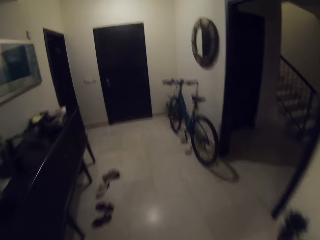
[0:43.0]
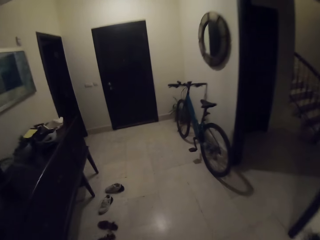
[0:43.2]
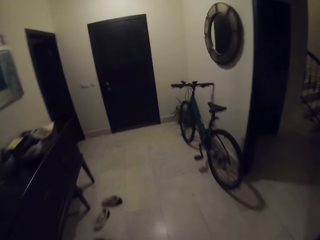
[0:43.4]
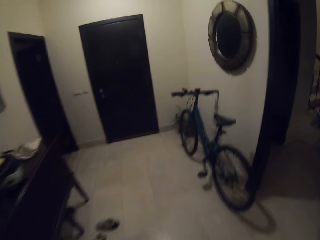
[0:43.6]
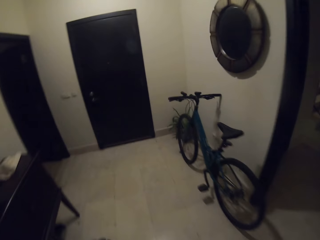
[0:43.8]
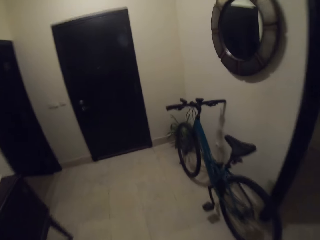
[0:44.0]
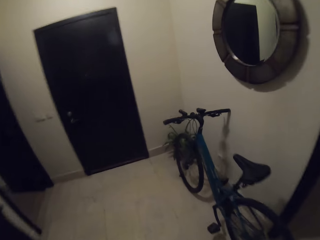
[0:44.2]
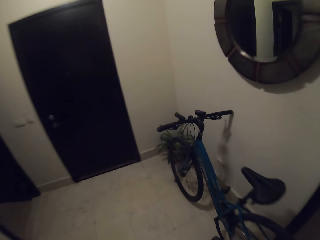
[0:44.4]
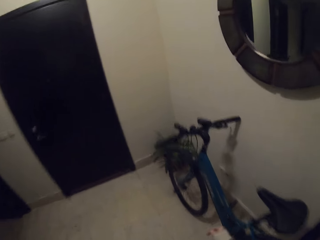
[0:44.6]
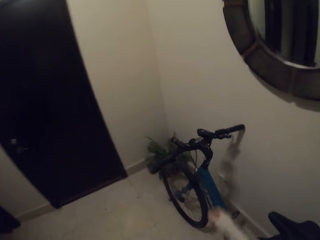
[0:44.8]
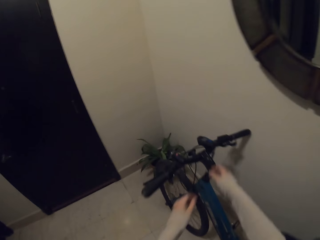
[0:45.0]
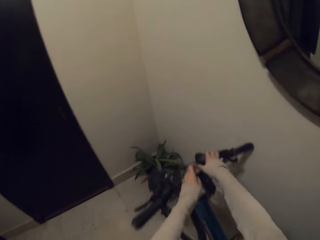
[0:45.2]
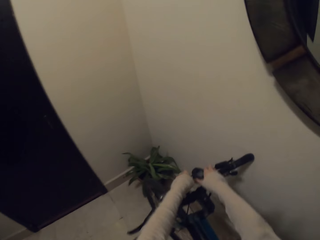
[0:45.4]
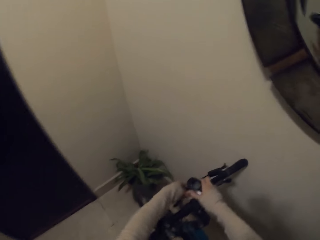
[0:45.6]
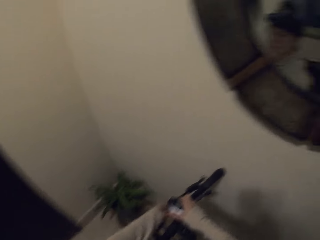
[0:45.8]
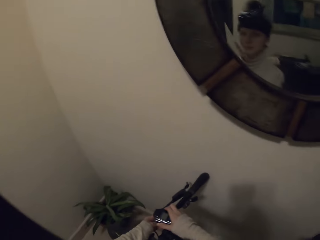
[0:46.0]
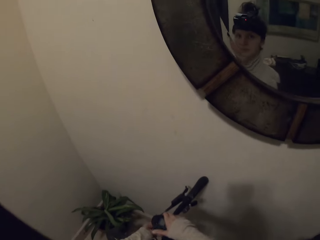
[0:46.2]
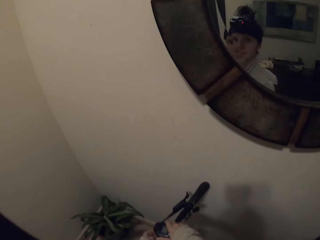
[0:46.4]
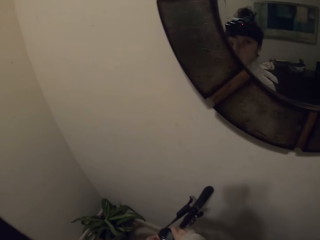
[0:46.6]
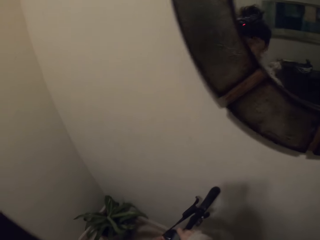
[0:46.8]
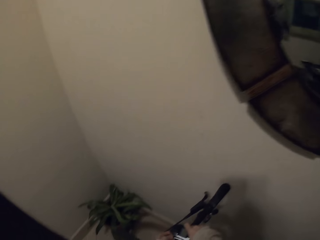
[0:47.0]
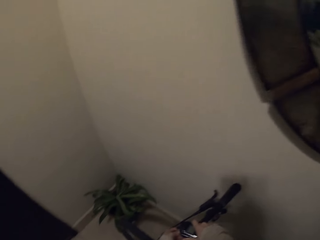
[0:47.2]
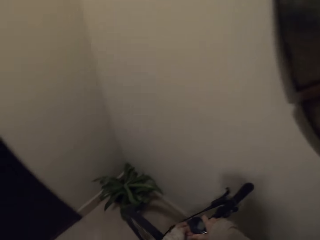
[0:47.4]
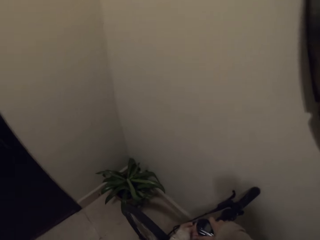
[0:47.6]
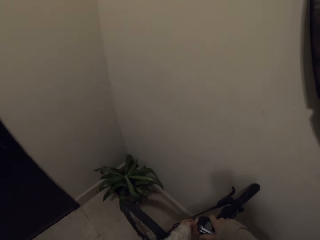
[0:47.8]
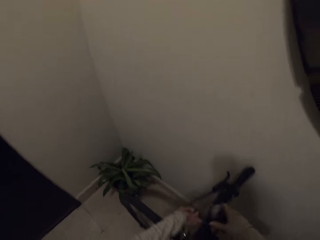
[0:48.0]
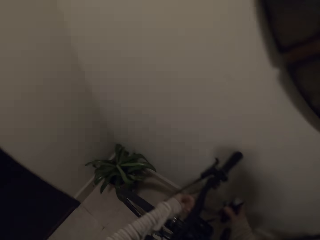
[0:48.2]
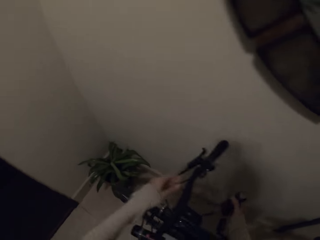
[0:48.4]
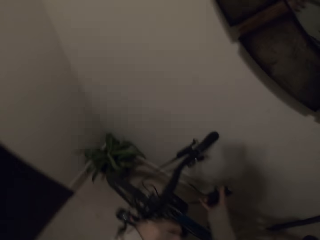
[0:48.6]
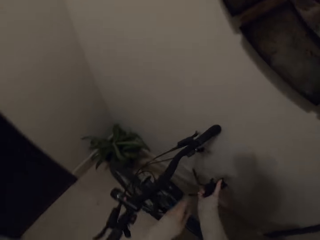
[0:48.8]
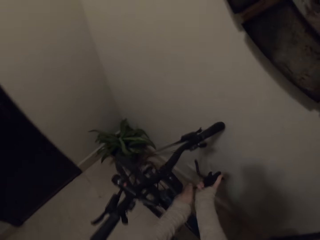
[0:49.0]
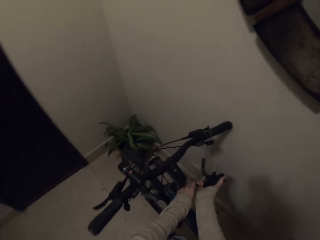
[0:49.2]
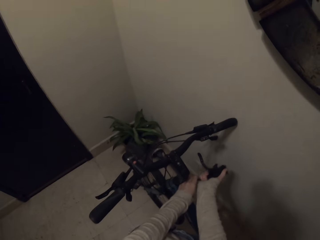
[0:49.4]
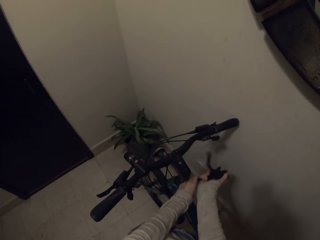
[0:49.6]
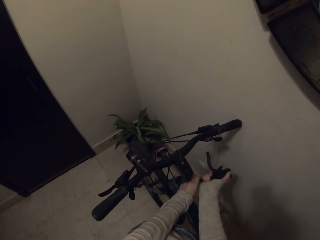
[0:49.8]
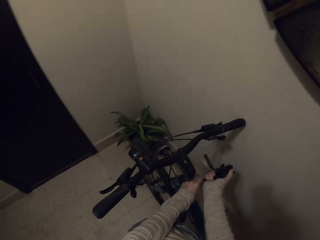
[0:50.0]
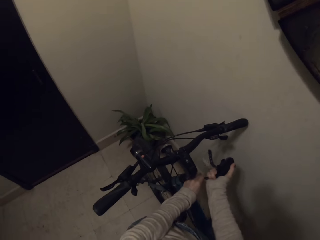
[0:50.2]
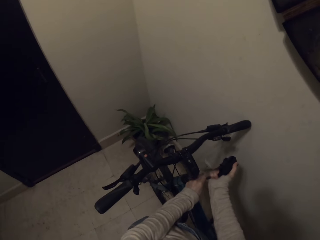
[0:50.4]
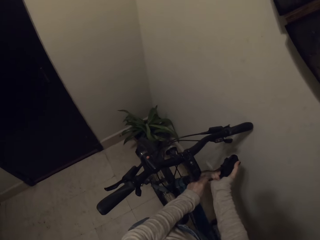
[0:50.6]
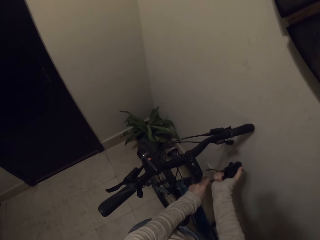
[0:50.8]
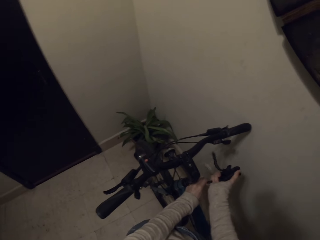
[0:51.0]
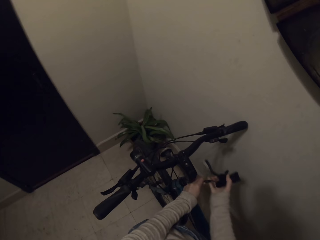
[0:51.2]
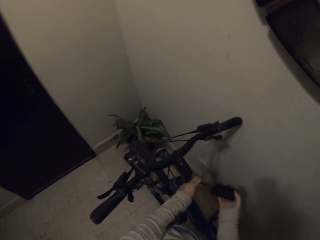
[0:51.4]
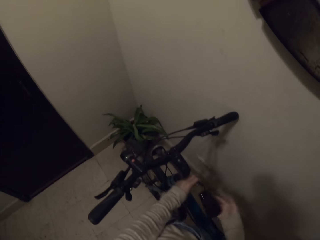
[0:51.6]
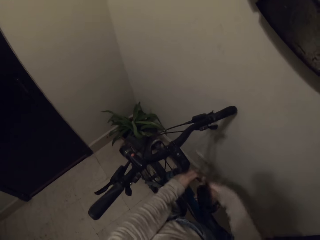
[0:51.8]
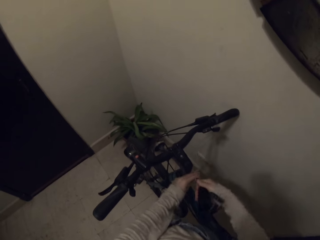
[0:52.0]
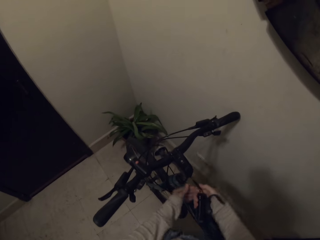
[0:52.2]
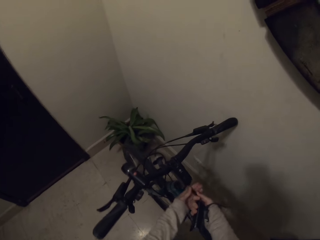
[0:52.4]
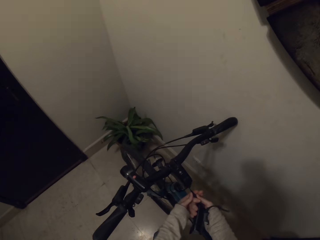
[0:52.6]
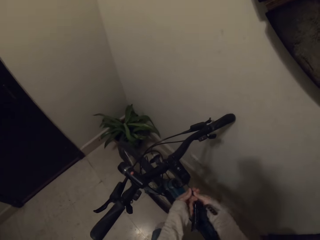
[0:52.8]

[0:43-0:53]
The camera wearer removes something from the bicycle.

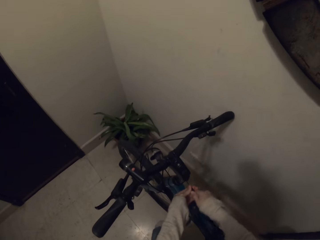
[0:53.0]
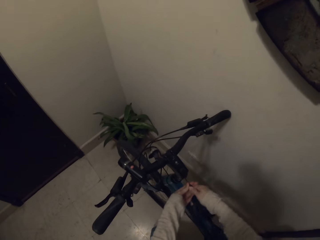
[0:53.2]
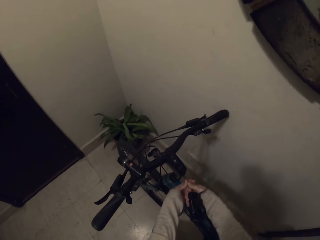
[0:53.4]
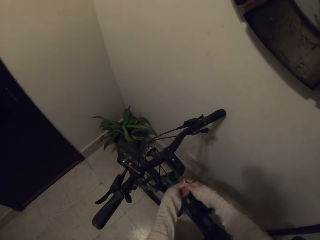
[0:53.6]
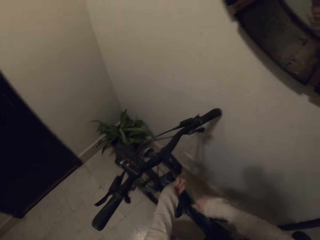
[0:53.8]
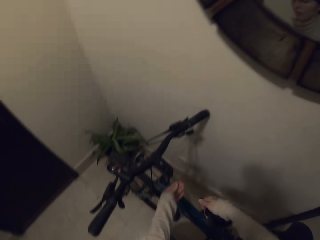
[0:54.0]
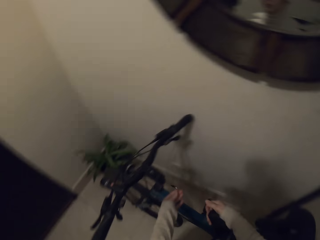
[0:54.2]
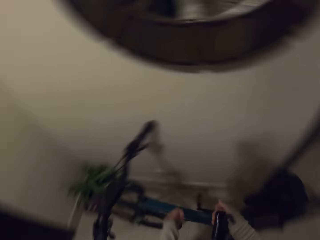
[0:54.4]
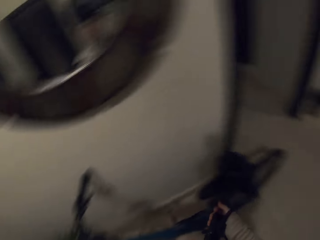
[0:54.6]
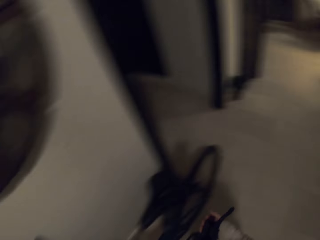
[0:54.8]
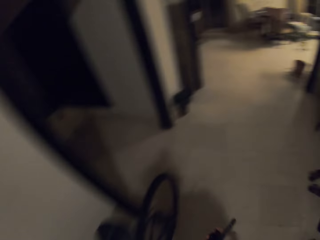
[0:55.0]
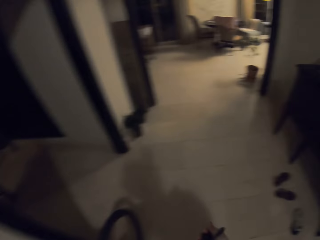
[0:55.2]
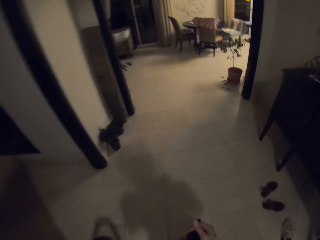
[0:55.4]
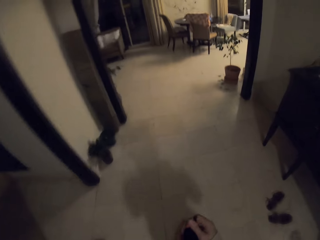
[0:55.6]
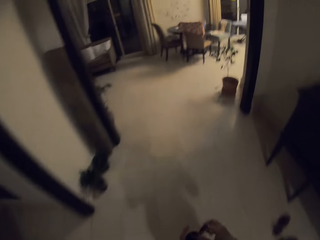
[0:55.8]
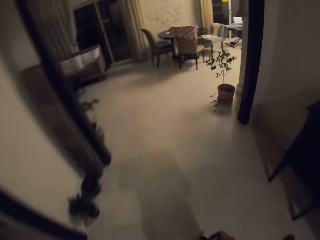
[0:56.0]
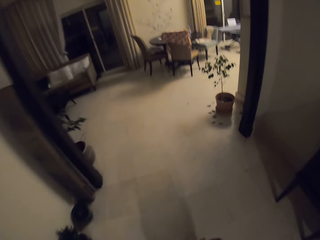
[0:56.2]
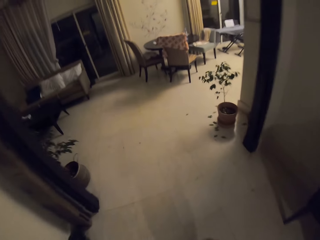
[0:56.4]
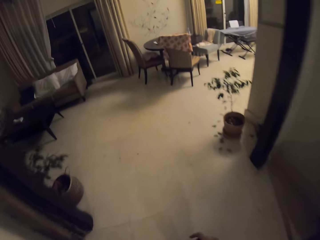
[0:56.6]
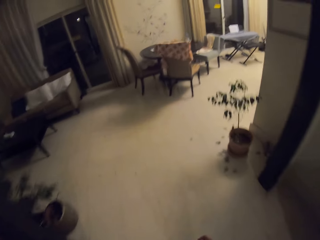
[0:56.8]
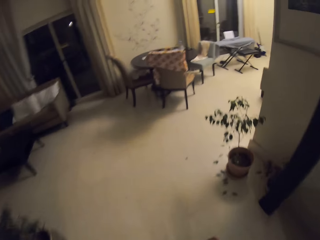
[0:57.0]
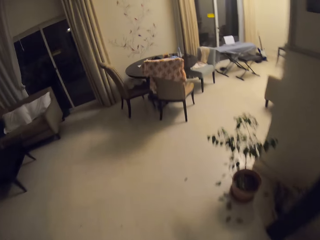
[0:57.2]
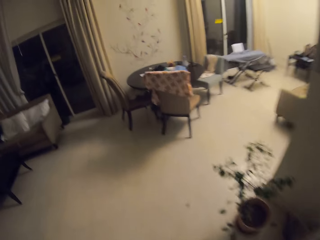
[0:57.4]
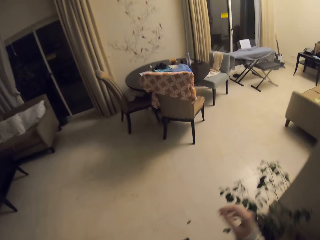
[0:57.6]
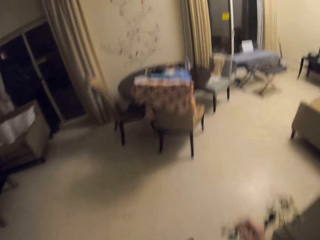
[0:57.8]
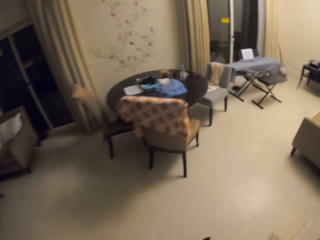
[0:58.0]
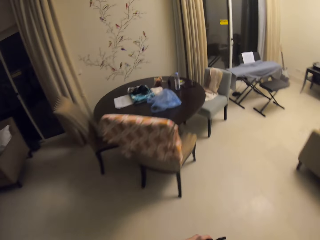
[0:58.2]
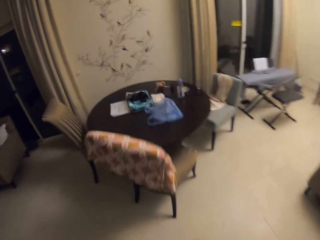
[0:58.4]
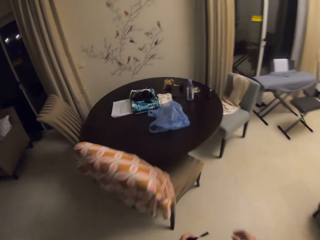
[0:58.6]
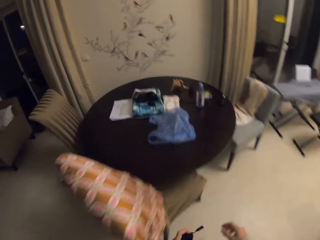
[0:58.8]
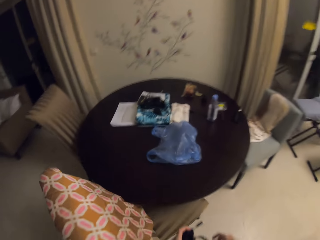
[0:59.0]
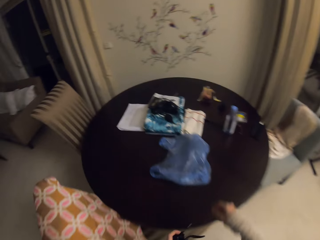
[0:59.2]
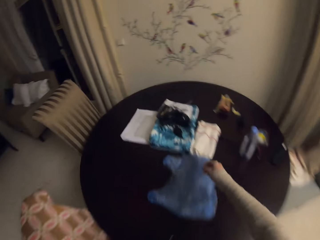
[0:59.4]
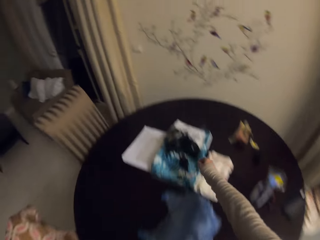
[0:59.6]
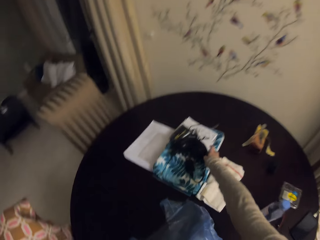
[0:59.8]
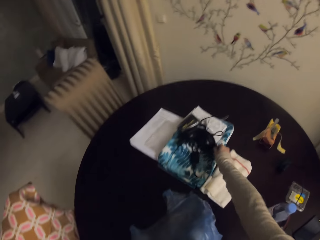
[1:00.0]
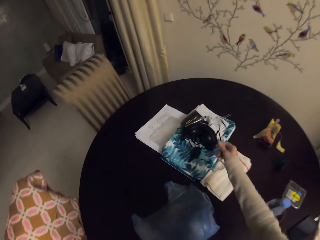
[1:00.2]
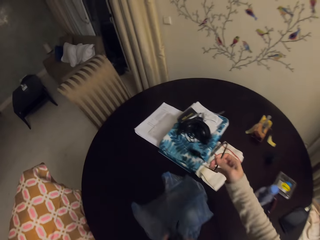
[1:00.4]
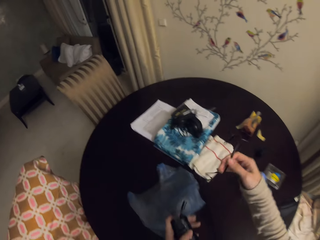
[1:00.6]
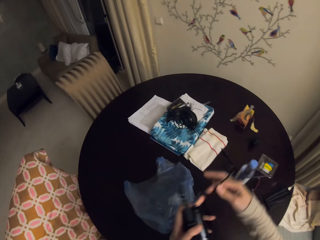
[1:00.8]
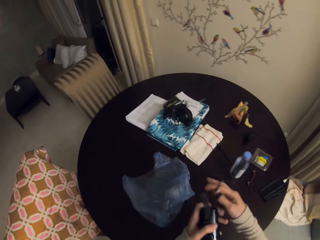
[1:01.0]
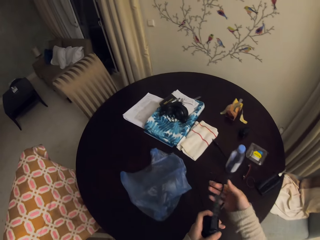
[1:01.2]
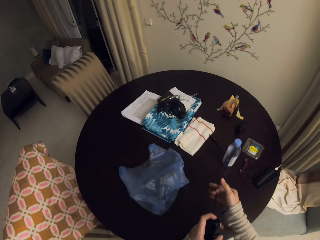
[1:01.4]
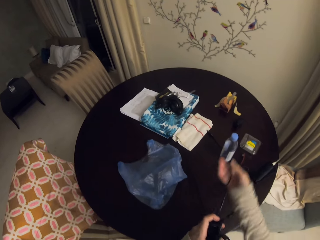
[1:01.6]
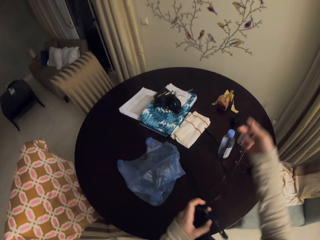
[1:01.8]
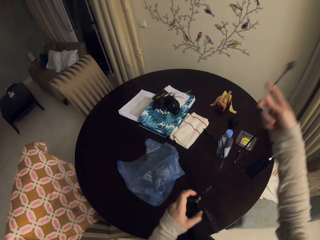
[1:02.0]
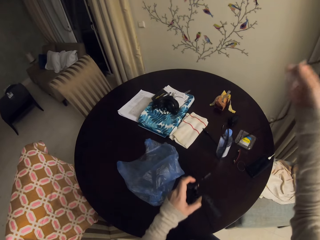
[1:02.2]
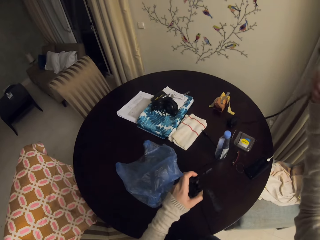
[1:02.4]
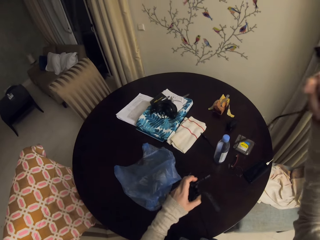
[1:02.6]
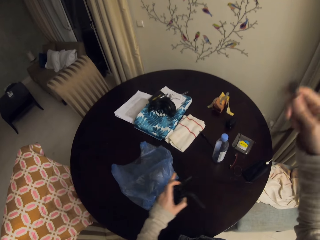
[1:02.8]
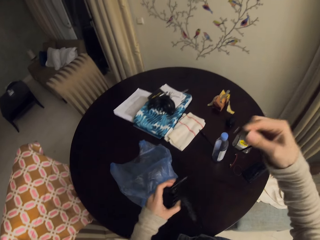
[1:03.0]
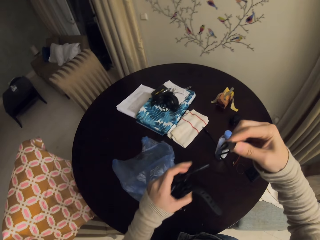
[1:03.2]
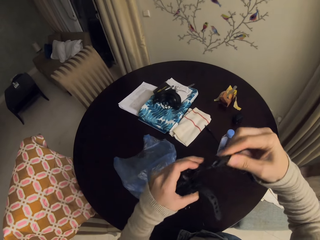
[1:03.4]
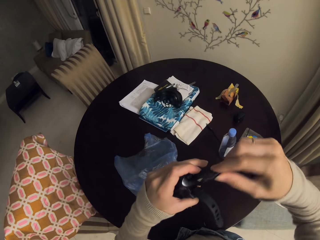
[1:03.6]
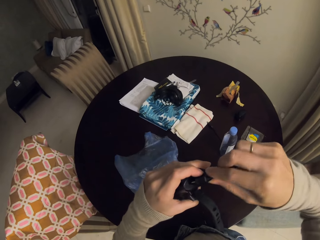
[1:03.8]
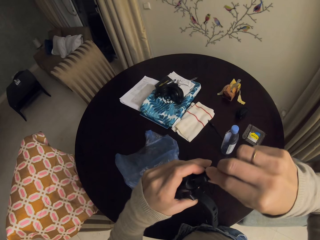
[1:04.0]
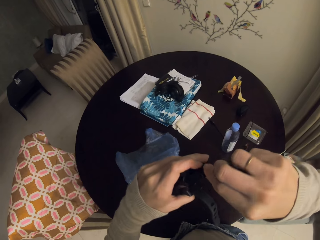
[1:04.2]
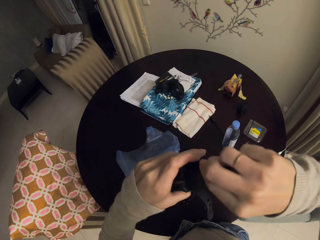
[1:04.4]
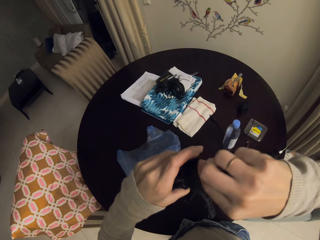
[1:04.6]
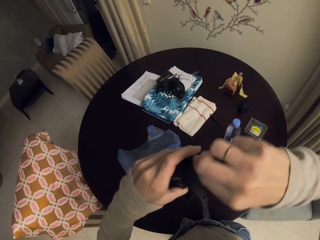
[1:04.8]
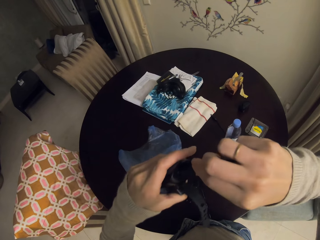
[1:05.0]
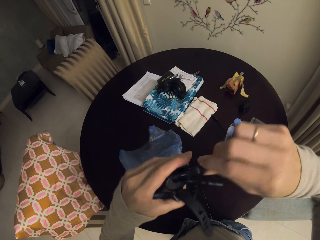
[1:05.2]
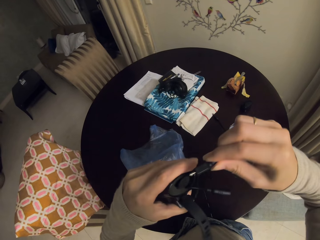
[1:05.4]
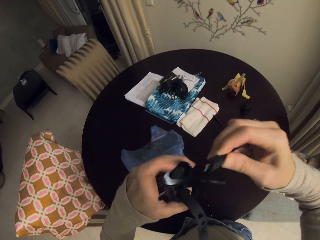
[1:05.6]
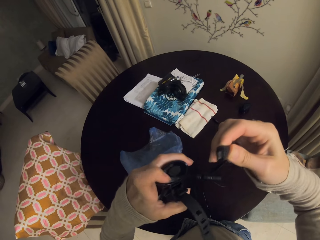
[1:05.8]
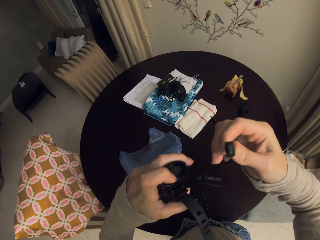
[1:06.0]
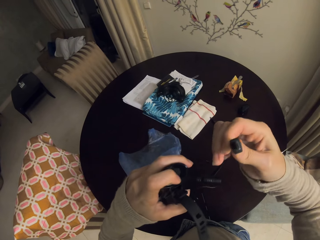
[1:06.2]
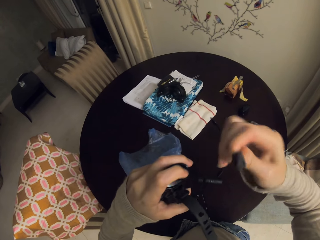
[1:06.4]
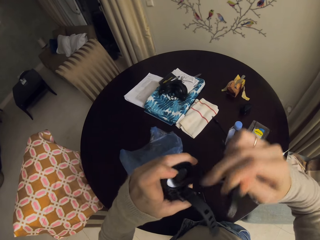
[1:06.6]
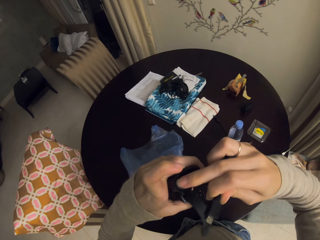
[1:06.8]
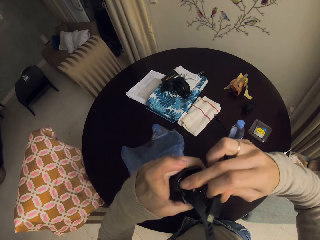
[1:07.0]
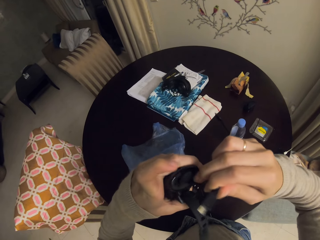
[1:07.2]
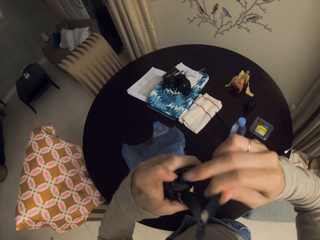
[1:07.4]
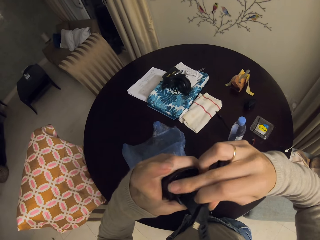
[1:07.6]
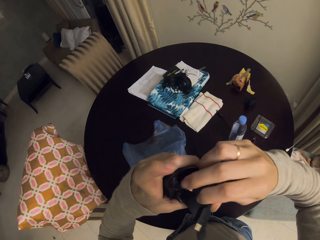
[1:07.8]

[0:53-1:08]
The camera wearer walks to the table. They pick up the charger, straighten the charger and attach the charger on something.
